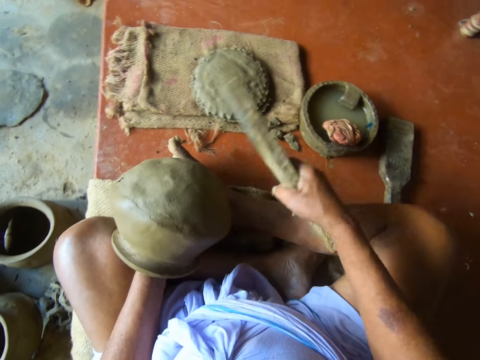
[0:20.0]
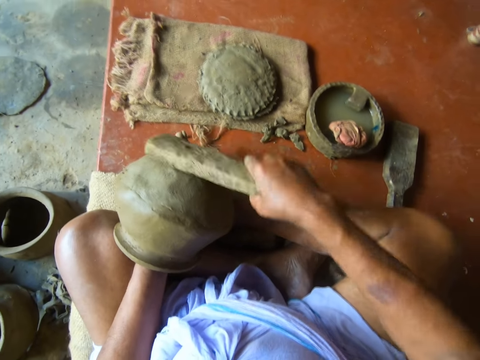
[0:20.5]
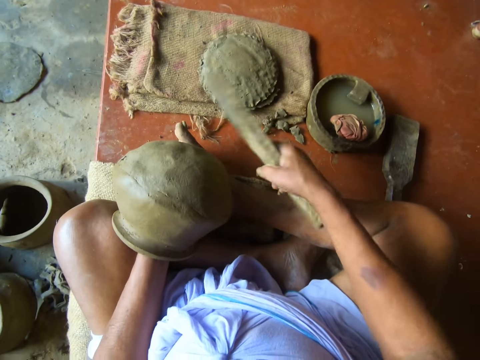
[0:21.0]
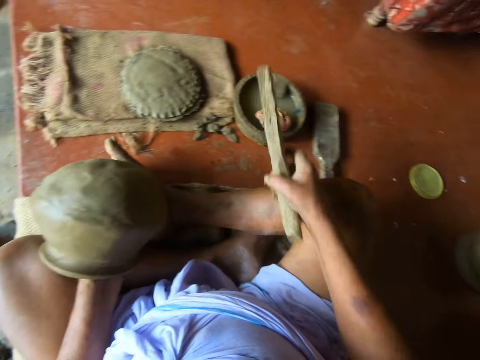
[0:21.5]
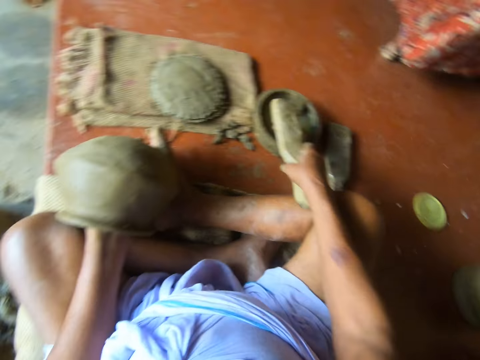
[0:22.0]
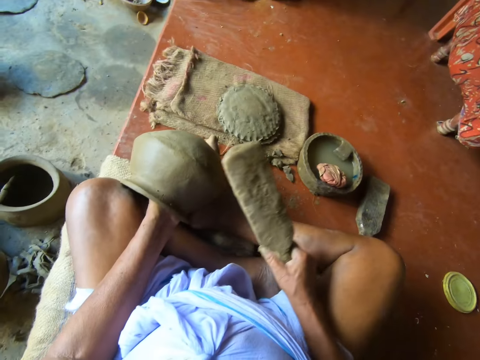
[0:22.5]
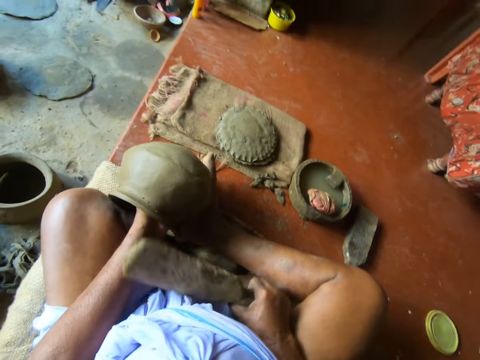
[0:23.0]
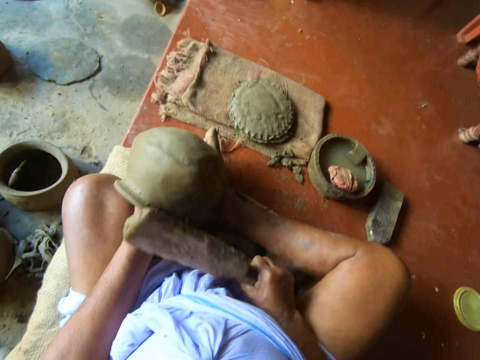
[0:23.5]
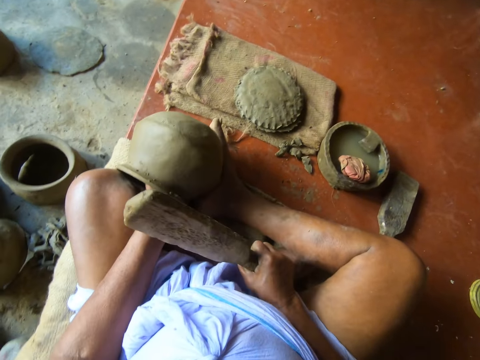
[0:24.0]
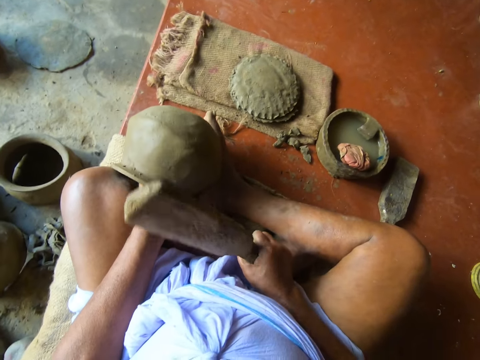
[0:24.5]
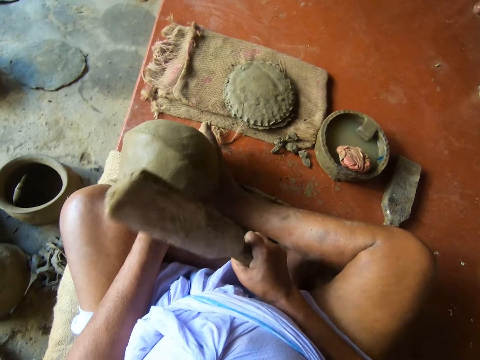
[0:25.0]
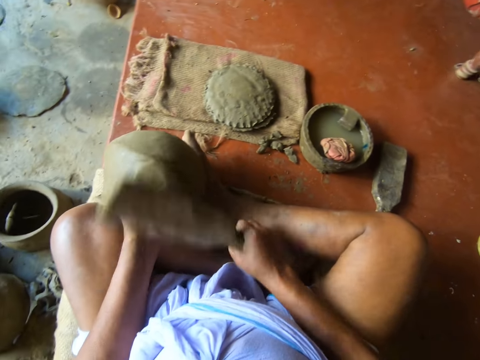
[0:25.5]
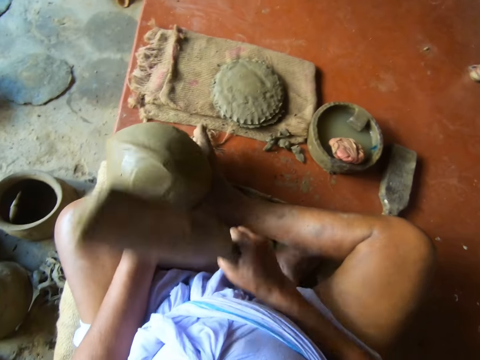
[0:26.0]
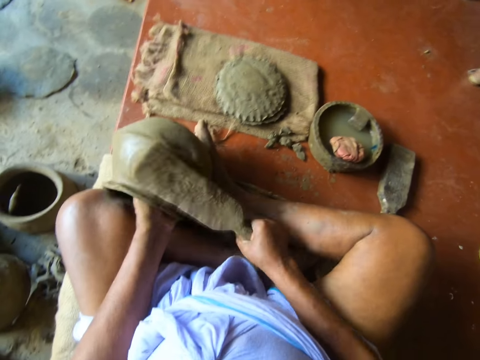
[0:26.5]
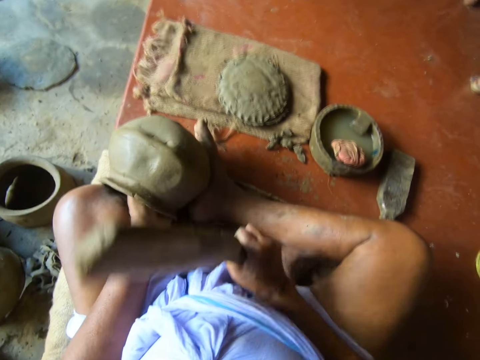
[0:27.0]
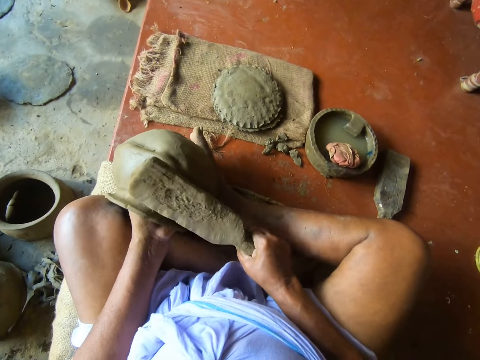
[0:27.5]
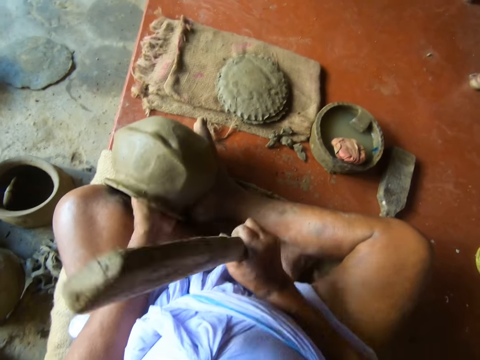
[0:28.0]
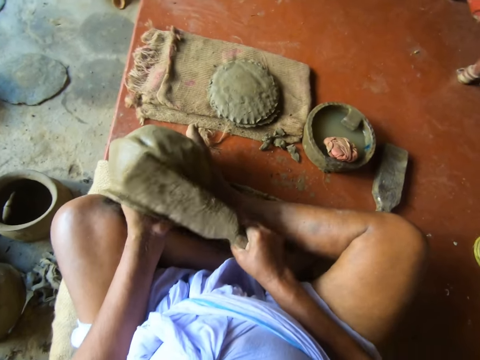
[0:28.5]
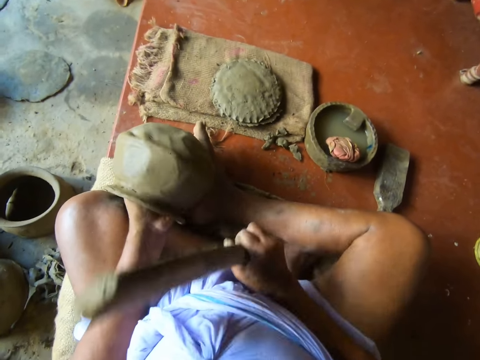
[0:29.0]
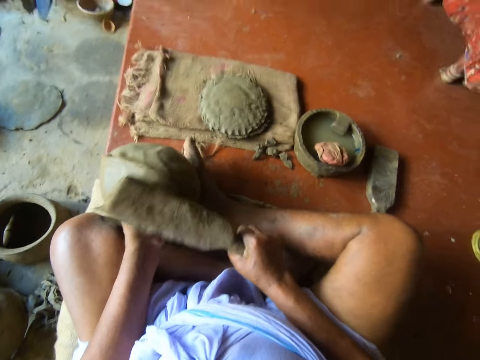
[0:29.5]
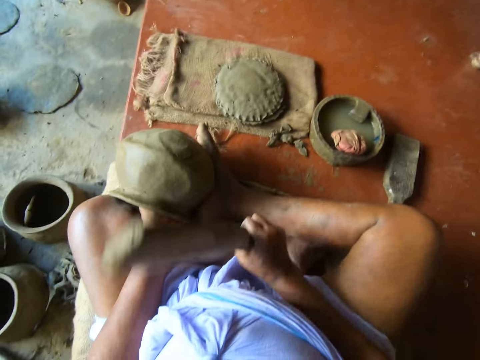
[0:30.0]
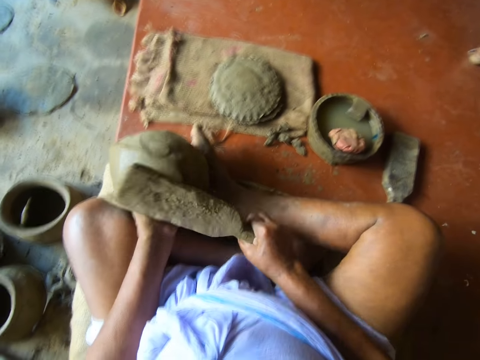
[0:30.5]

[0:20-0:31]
The camera wearer dips the molding stick or wood in the pot of water with his right hand. He gently hits the pot with a piece of wood. He molds the clay pot with the molding stick in his right hand.

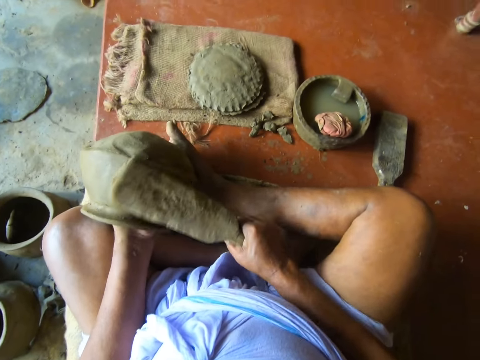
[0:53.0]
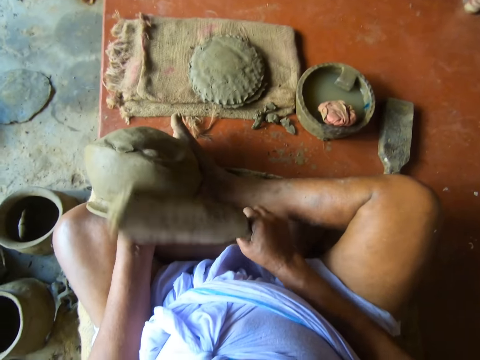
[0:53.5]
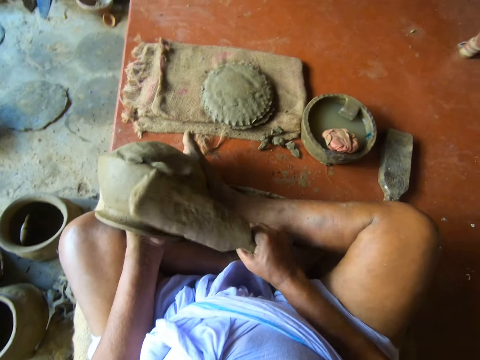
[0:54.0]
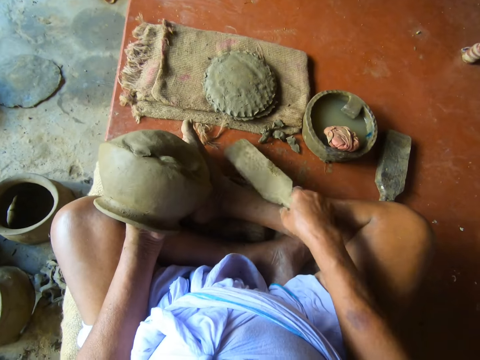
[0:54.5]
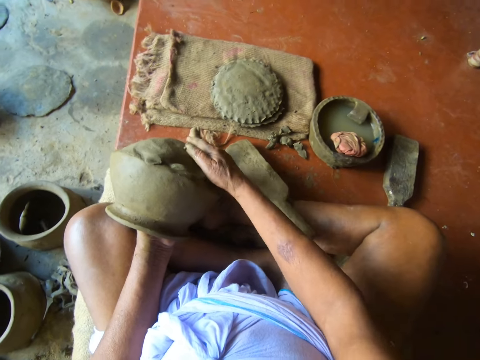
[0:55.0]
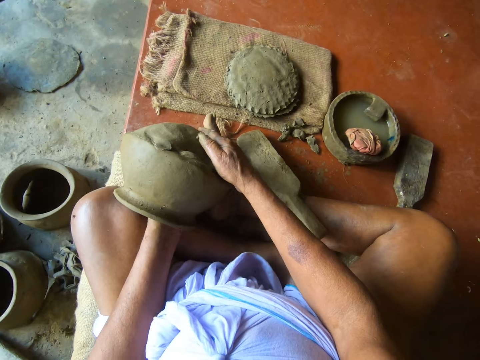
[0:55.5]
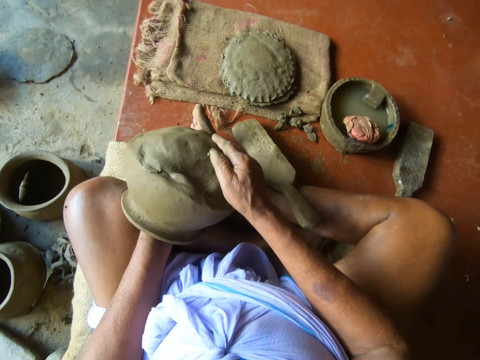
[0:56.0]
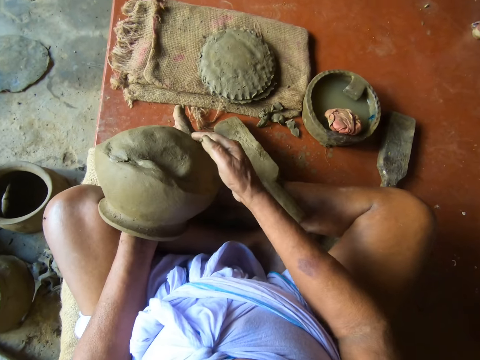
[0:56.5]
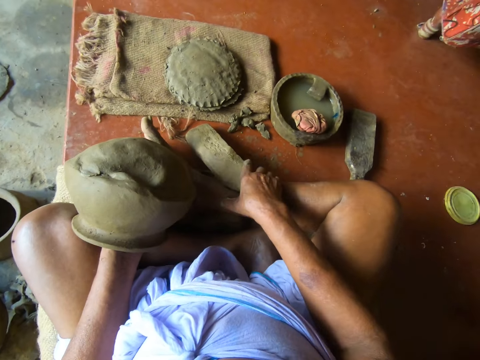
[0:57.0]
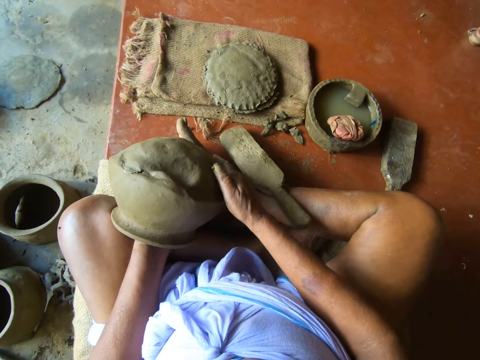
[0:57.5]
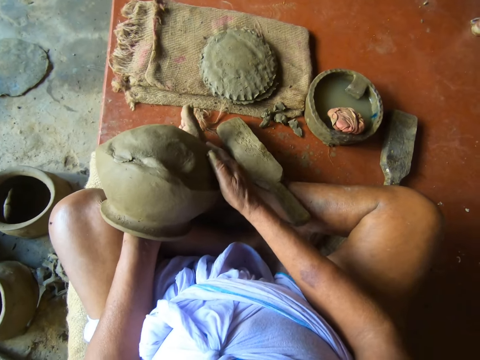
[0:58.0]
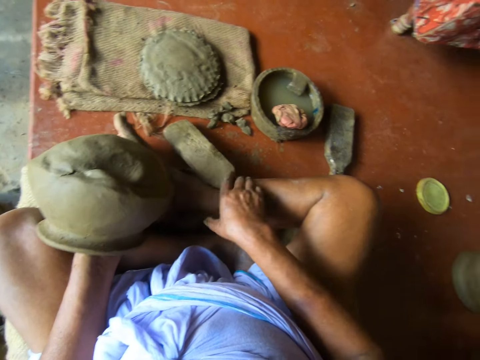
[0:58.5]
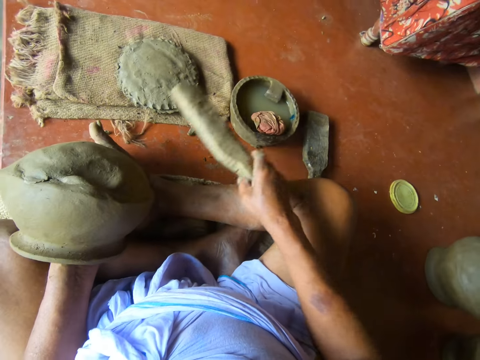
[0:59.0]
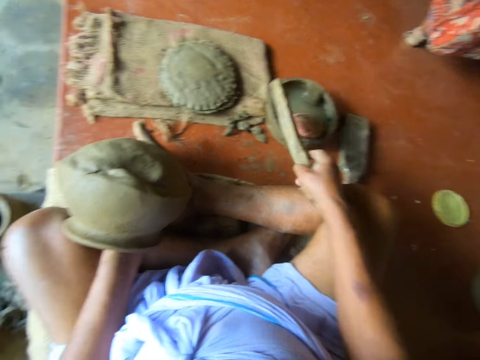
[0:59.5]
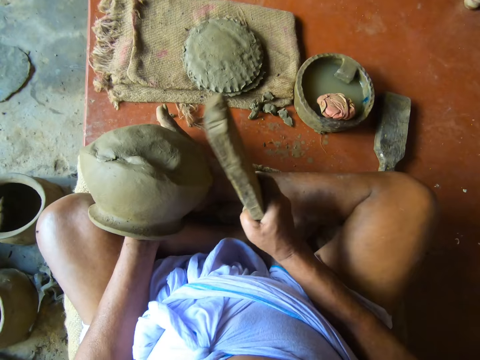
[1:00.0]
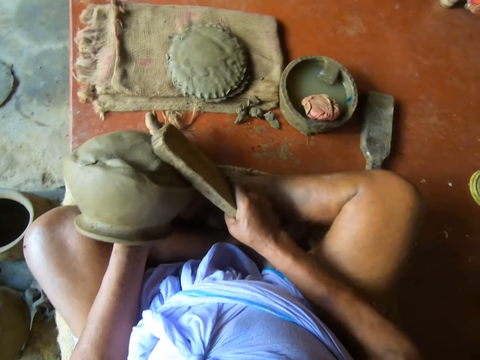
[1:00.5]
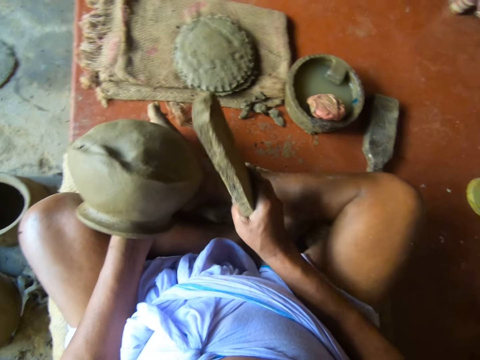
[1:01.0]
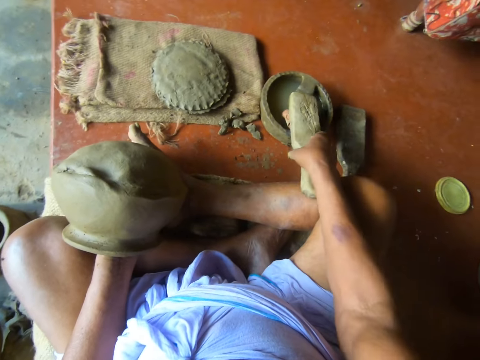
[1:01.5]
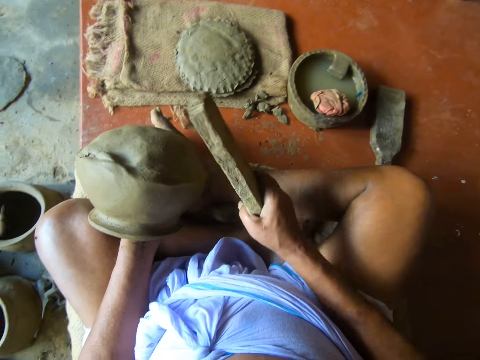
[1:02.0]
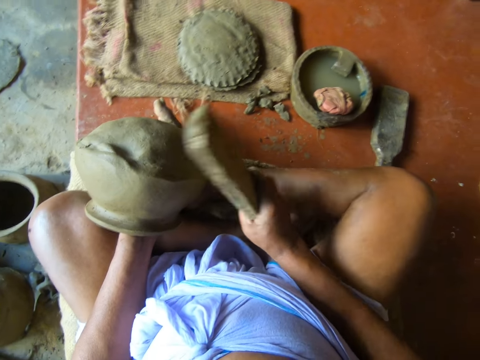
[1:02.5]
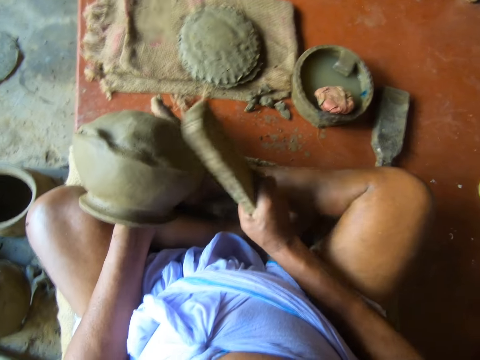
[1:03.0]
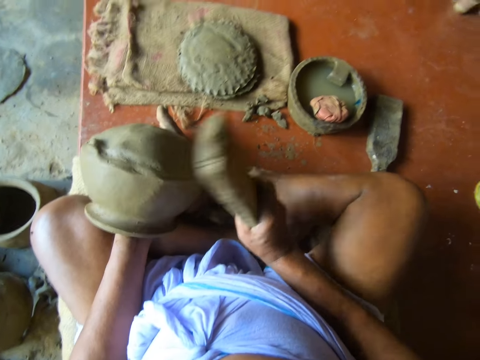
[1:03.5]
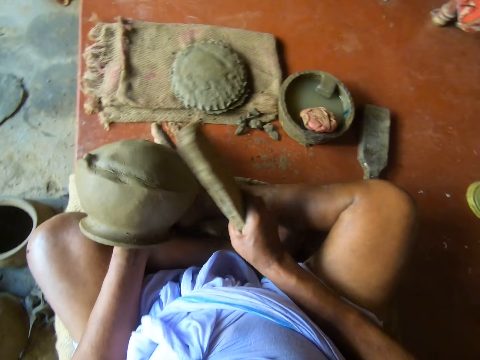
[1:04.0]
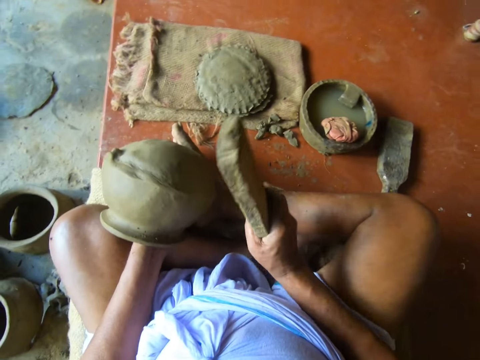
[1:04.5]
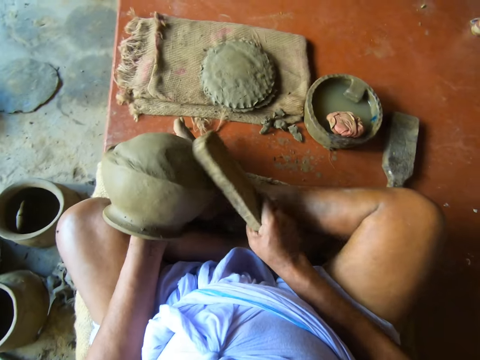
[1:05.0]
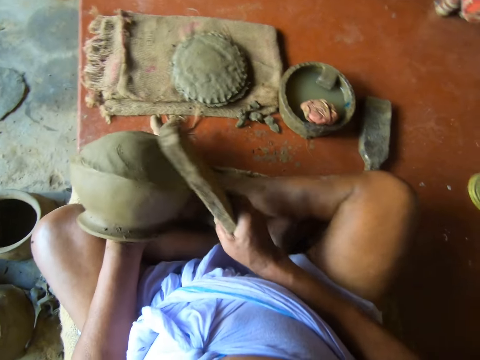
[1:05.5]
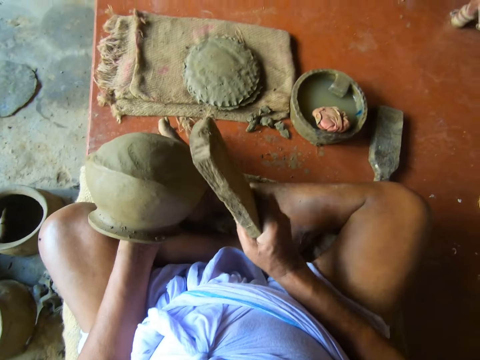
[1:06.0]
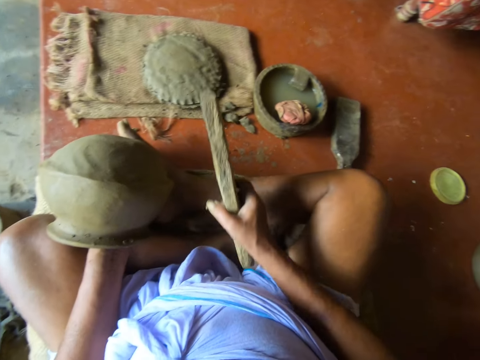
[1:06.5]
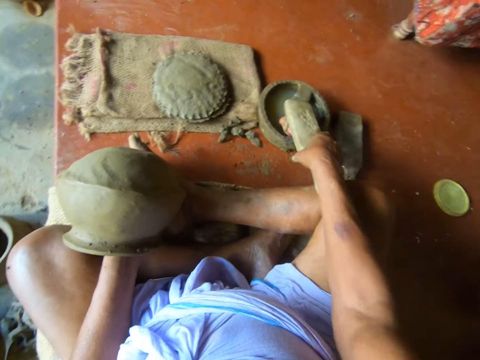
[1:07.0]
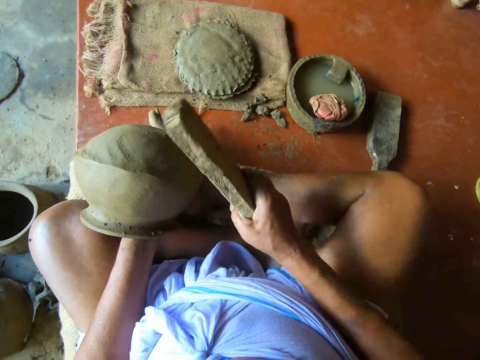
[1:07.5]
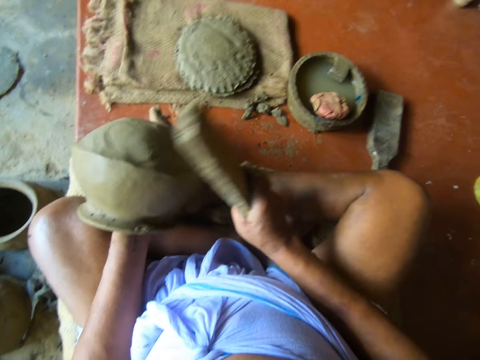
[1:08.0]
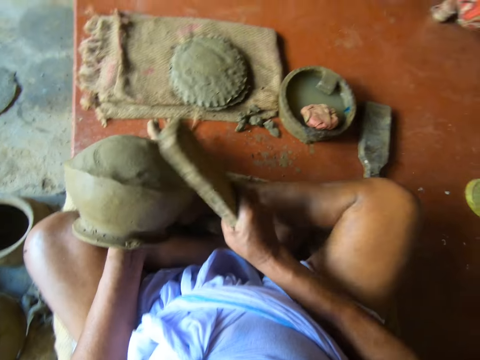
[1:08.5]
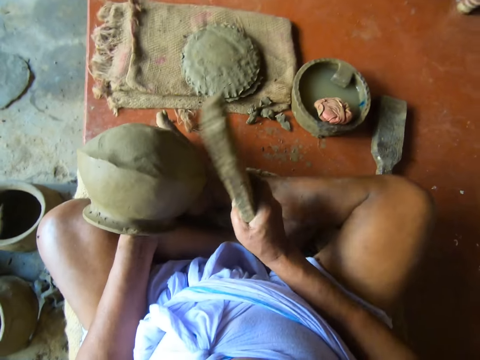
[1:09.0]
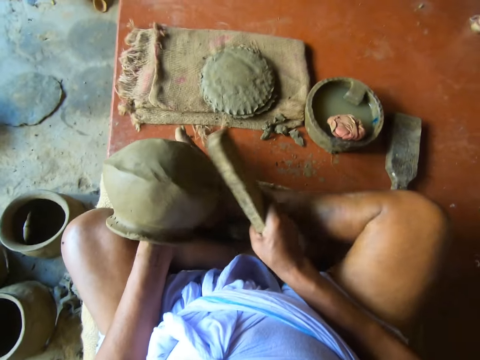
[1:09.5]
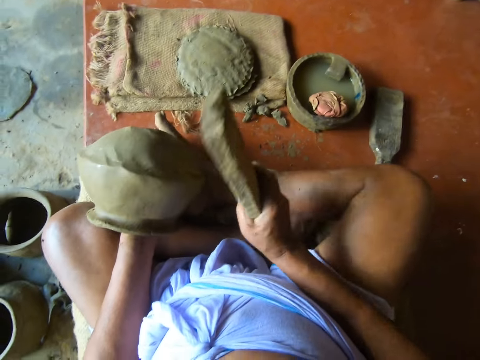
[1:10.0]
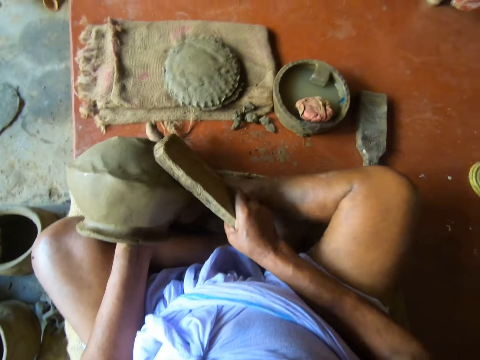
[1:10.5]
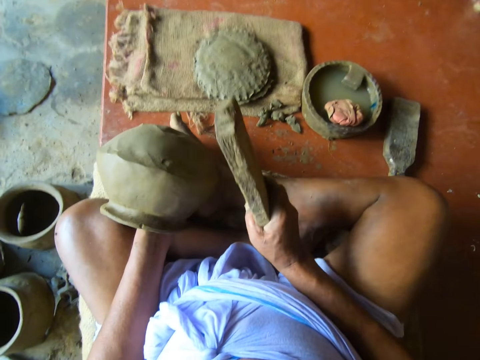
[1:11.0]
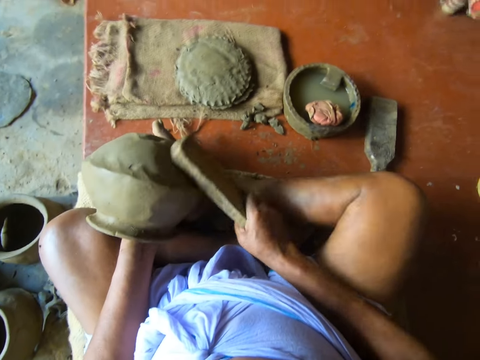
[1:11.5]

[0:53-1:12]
The camera wearer drops the molding stick or wood on the floor with his right hand. He adjusts the base of the clay pot with his right hand. He picks up the molding stick on the floor with his right hand. He dips the molding stick in the pot of water with his right hand. He gently hits the pot with a piece of wood. He molds the clay pot with the molding stick in his right hand. He dips the molding stick in the pot of water with his right hand. He molds the clay pot with the molding stick in his right hand. He gently hits the pot with a piece of wood. He dips the molding stick in the pot of water with his right hand. He molds the clay pot with the molding stick in his right hand. He gently hits the pot with a piece of wood.
